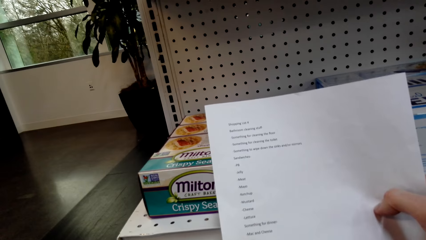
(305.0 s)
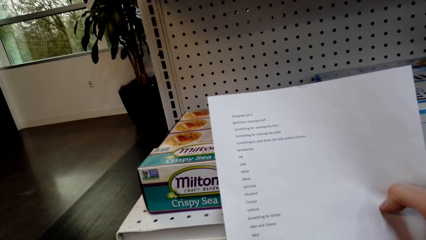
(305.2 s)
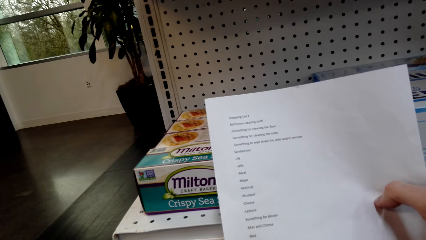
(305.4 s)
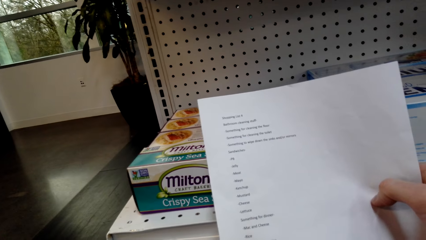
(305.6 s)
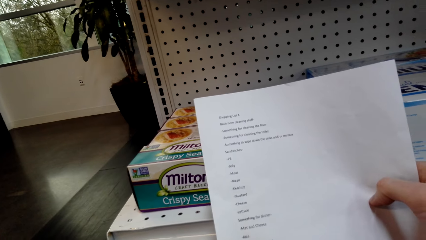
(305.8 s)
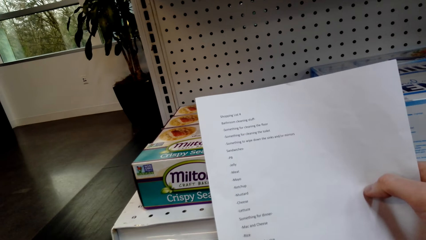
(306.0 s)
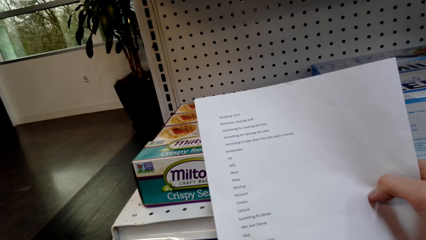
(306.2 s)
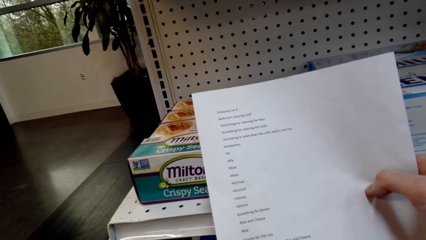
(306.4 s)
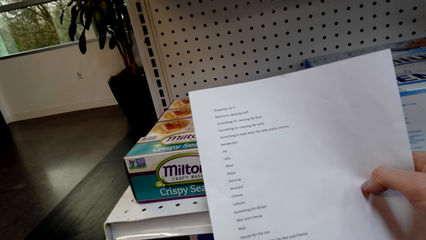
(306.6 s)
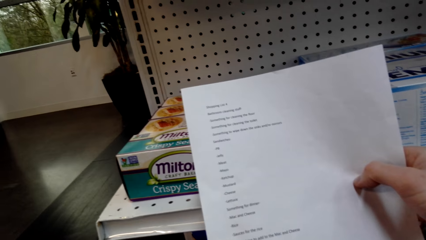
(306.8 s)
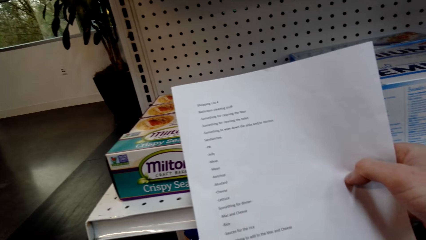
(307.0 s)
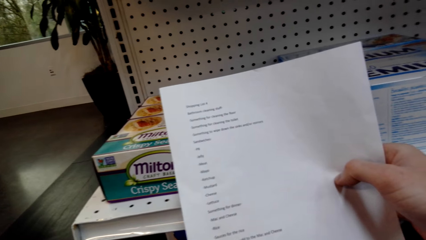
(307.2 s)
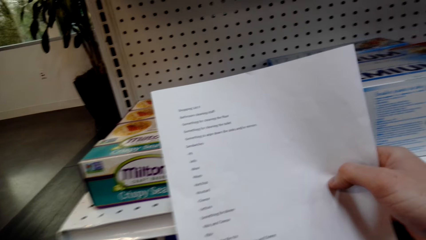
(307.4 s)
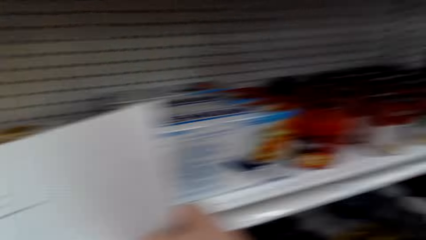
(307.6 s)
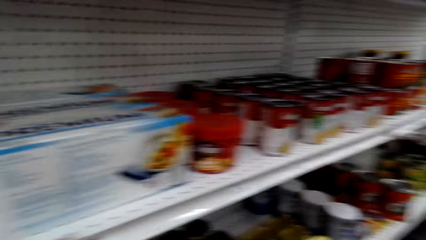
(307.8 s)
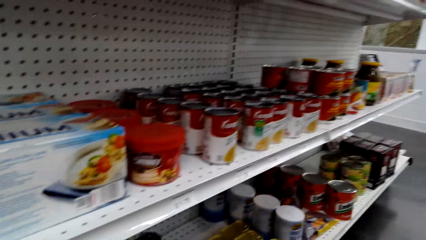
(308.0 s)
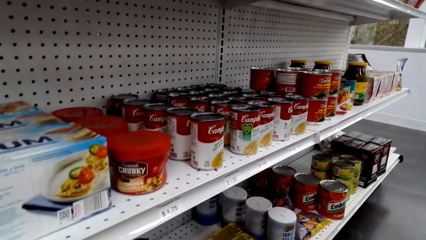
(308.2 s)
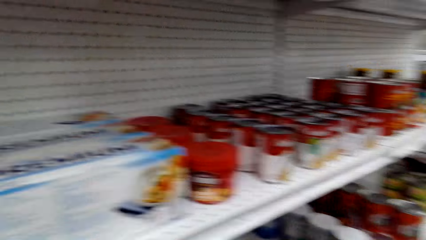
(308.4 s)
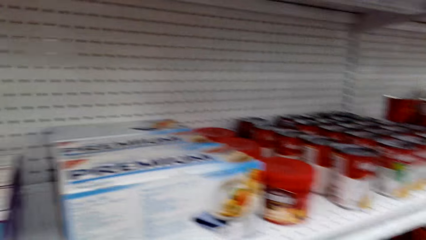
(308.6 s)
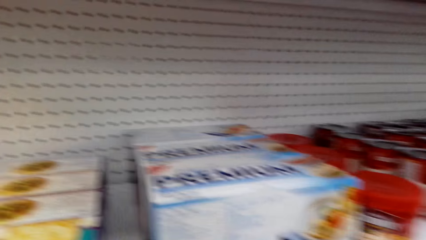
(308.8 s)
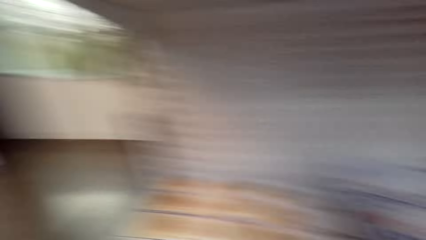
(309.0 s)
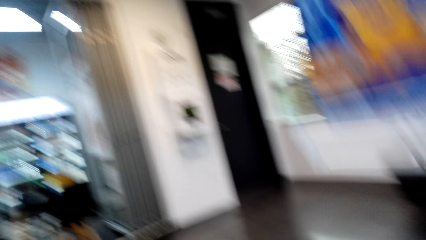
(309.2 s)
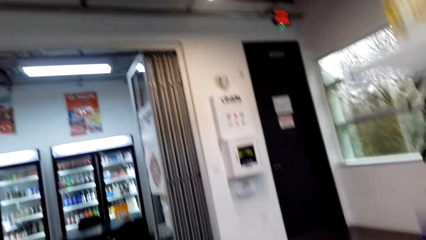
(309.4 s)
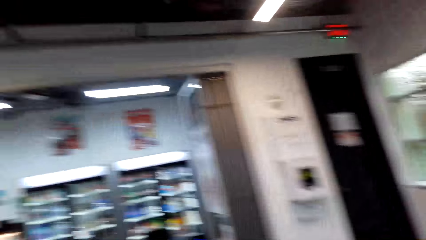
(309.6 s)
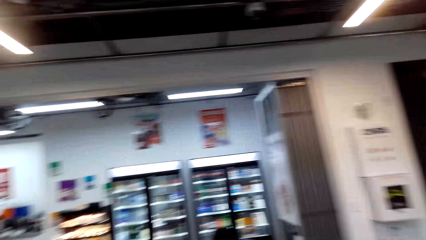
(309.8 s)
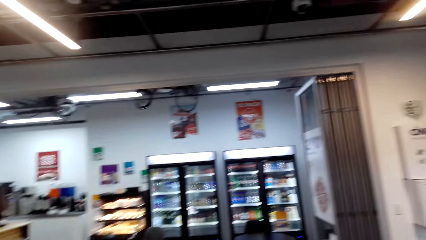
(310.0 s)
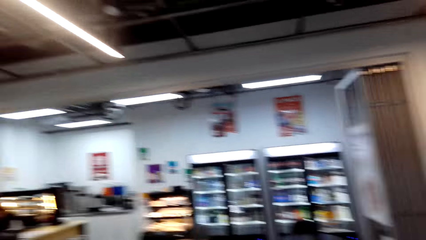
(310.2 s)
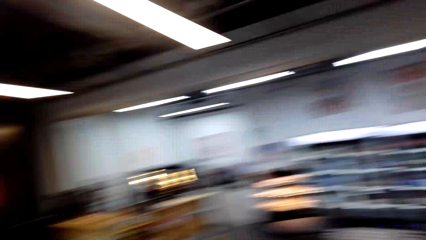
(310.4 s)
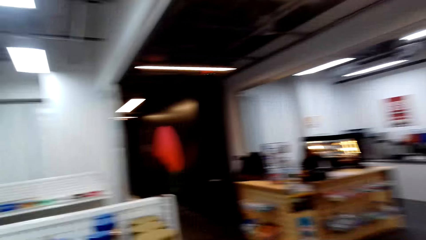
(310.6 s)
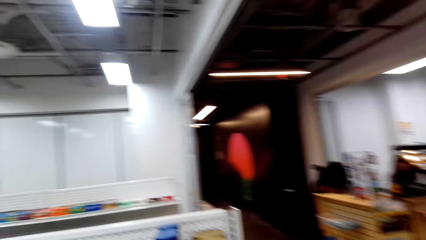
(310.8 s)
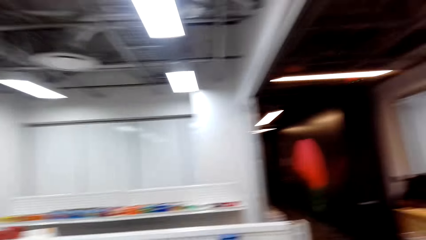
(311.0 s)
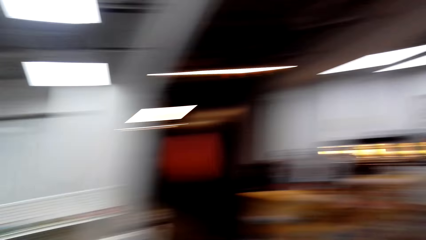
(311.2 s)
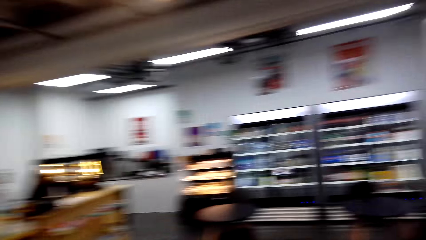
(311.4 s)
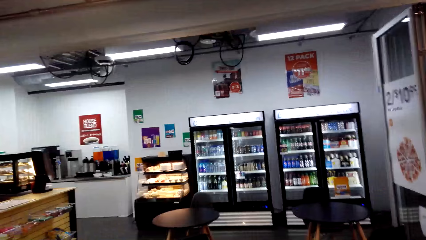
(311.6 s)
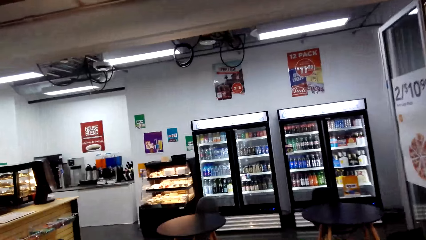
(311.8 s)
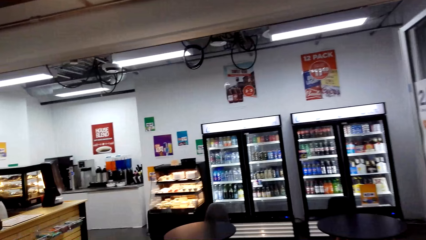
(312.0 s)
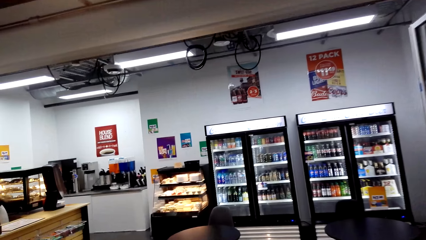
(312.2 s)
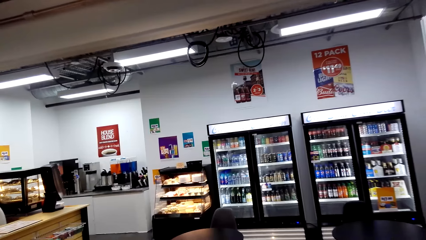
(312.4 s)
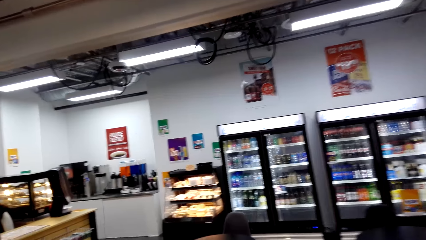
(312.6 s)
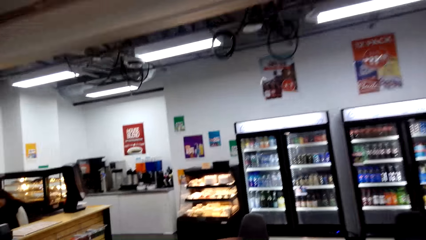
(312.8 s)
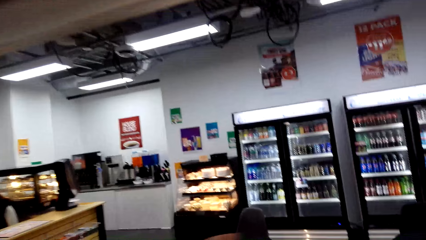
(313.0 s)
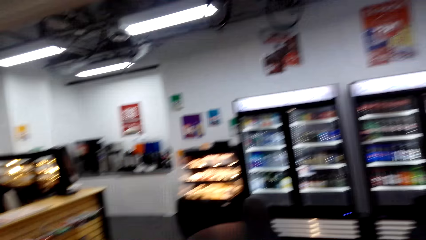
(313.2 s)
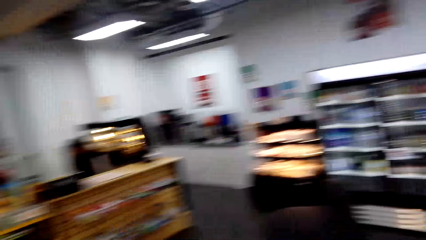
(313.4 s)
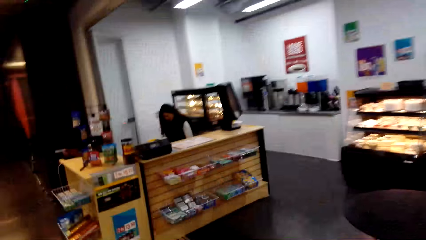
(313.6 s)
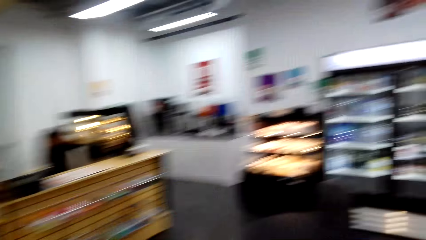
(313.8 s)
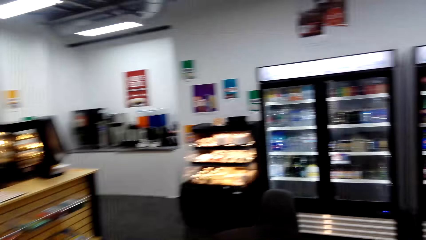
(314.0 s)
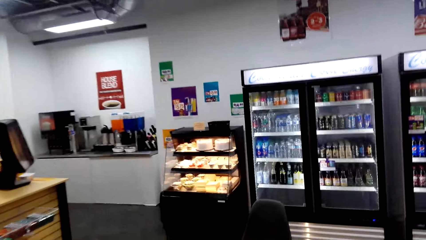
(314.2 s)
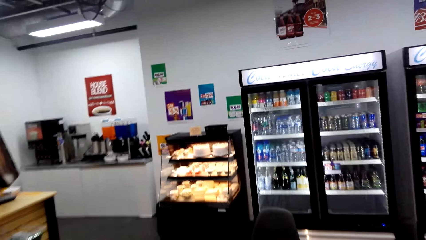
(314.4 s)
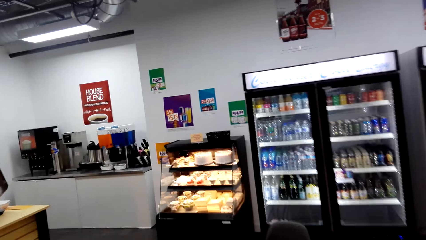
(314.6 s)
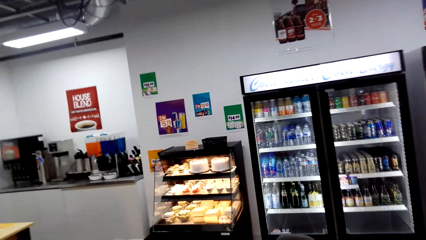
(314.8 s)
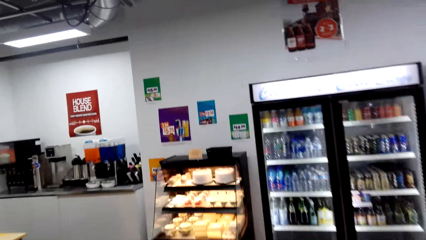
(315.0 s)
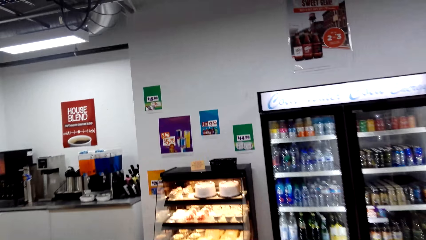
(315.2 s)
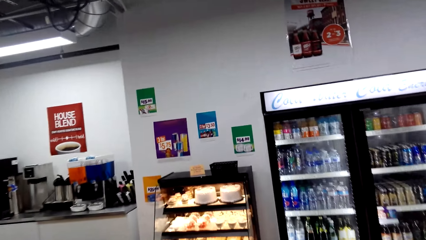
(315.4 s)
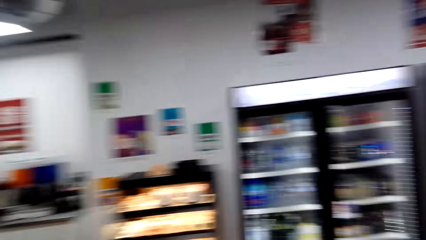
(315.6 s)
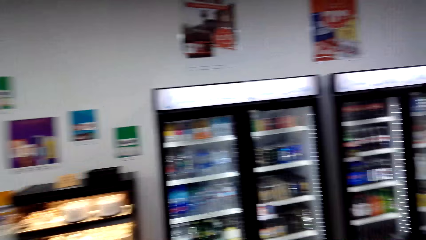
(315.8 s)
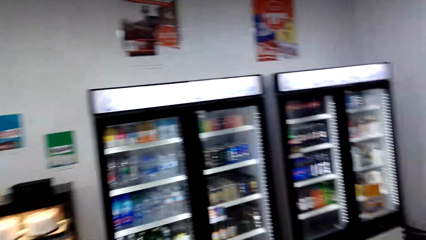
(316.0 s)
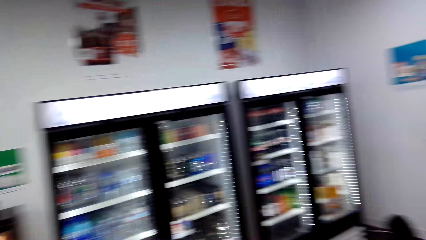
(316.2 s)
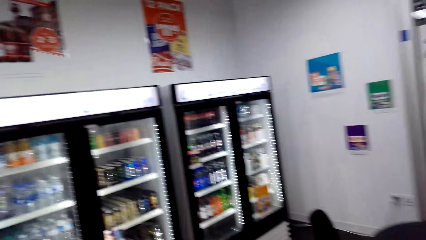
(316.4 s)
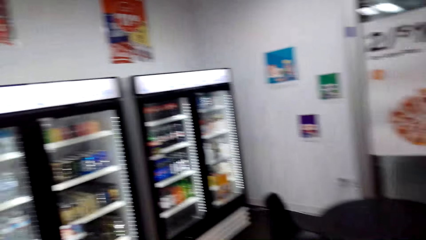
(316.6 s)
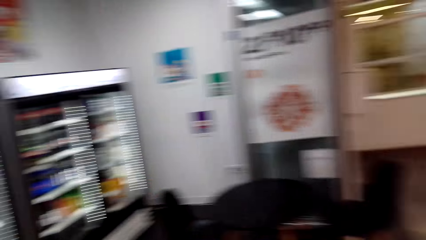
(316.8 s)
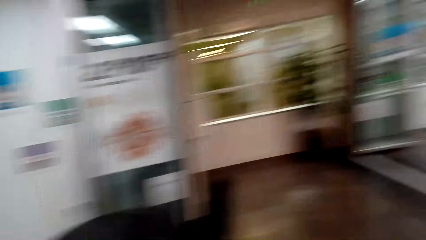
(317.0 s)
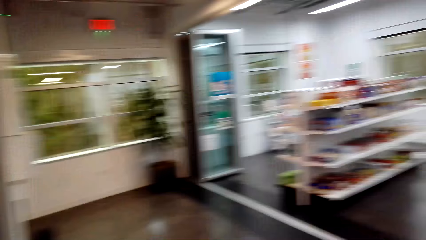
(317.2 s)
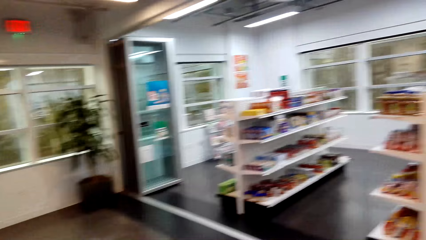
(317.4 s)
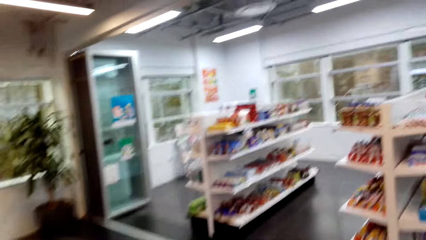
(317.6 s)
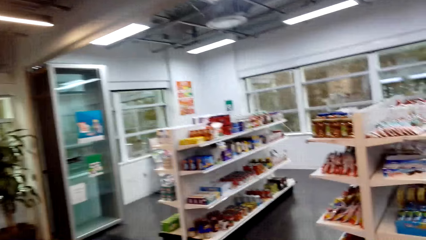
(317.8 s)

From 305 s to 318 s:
The camera wearer picks up paper. They look at the paper. They walk across the store.
